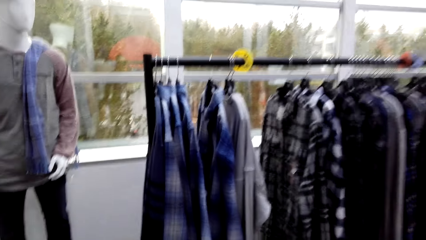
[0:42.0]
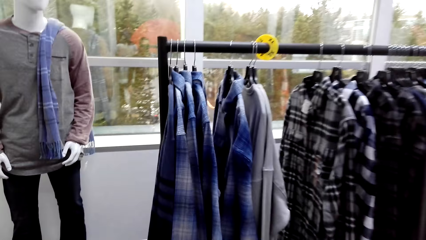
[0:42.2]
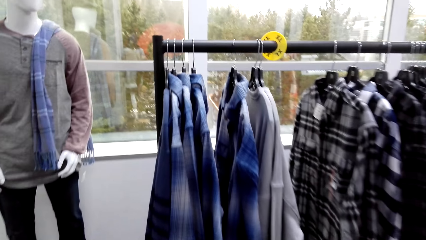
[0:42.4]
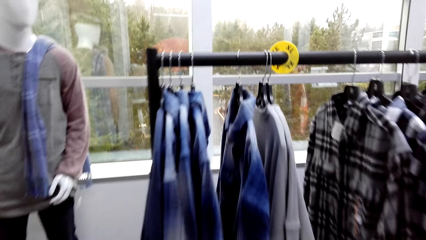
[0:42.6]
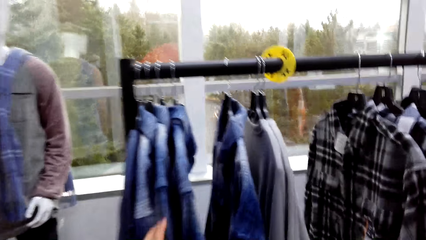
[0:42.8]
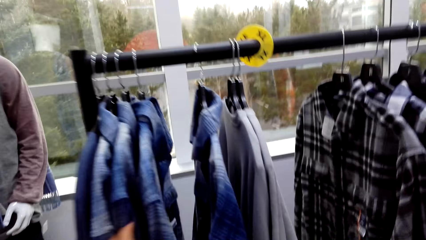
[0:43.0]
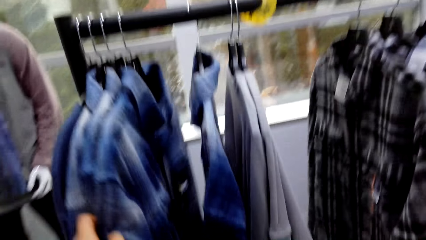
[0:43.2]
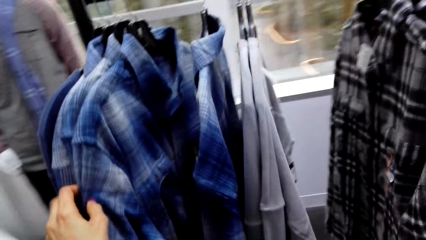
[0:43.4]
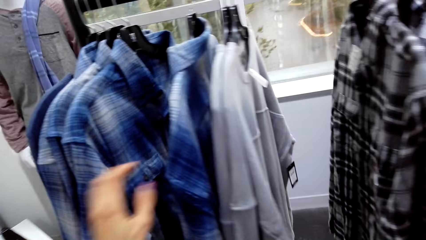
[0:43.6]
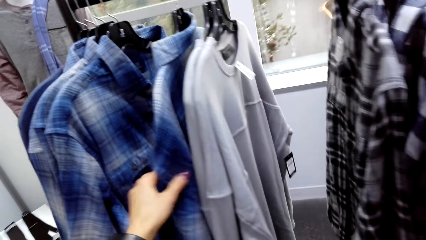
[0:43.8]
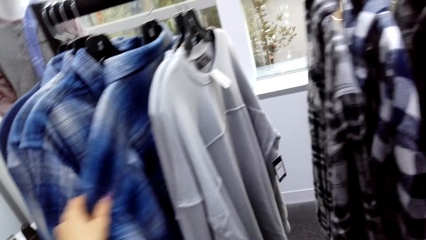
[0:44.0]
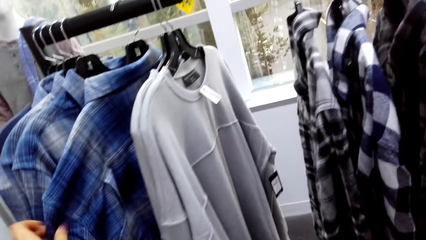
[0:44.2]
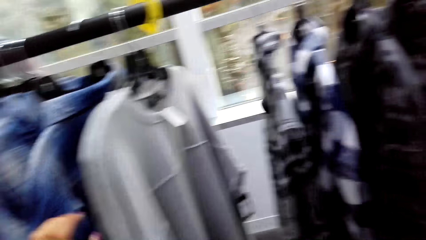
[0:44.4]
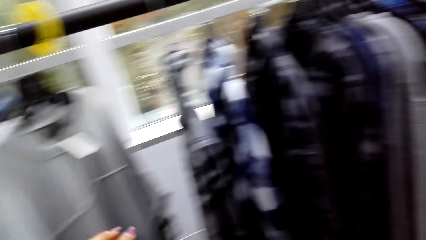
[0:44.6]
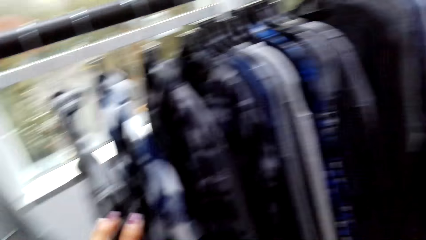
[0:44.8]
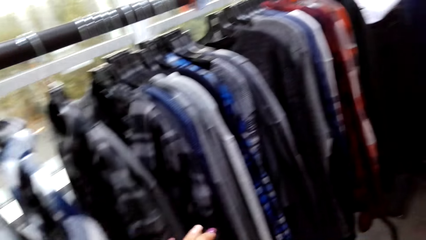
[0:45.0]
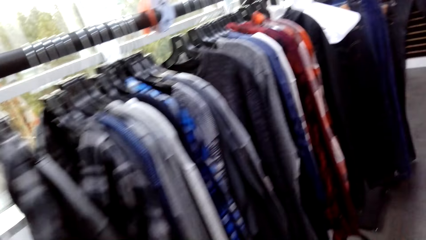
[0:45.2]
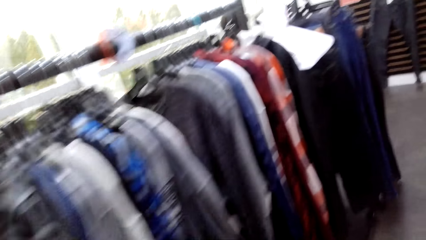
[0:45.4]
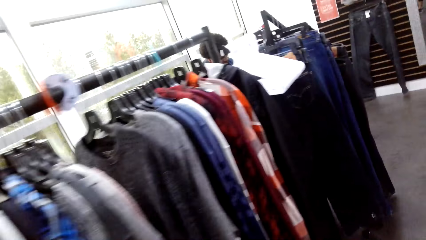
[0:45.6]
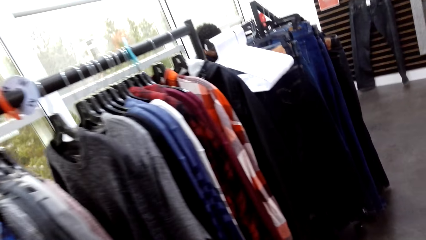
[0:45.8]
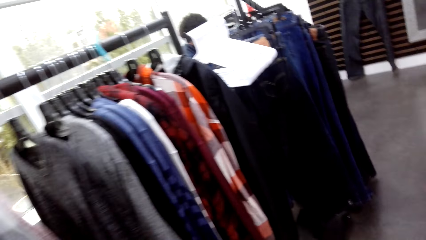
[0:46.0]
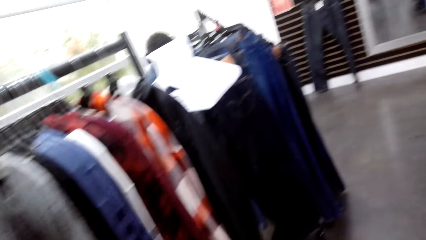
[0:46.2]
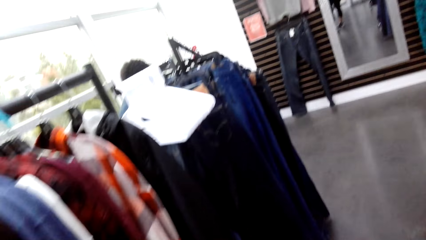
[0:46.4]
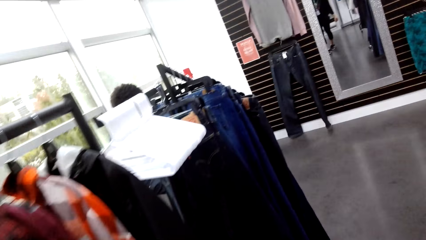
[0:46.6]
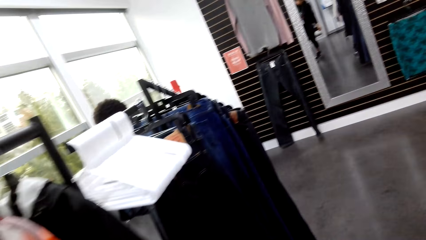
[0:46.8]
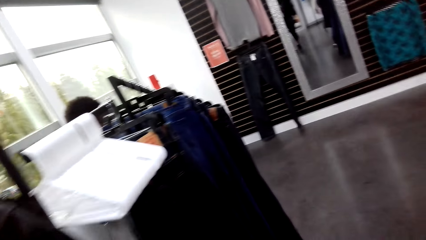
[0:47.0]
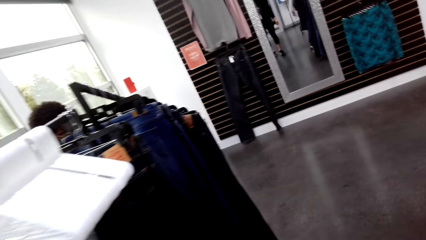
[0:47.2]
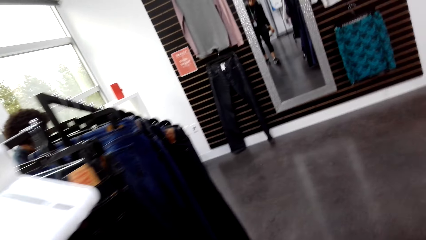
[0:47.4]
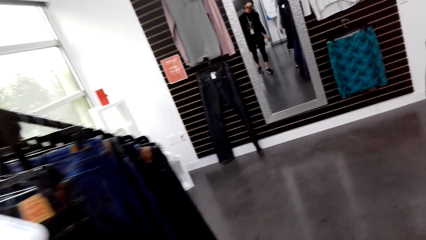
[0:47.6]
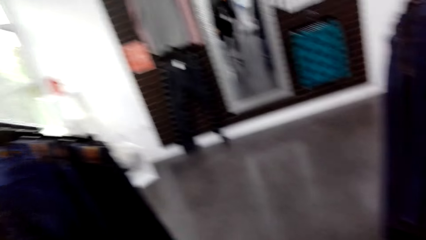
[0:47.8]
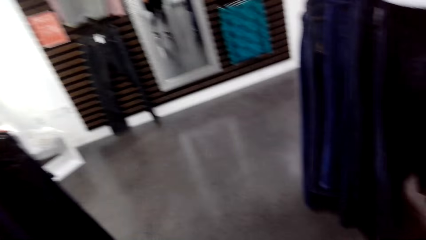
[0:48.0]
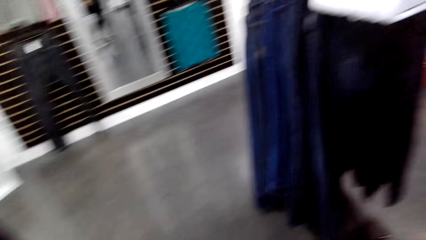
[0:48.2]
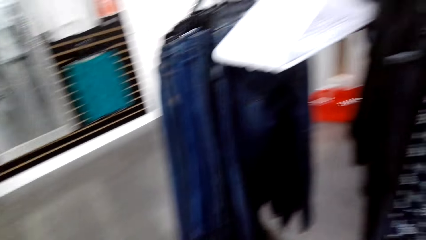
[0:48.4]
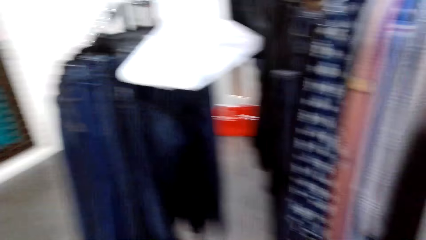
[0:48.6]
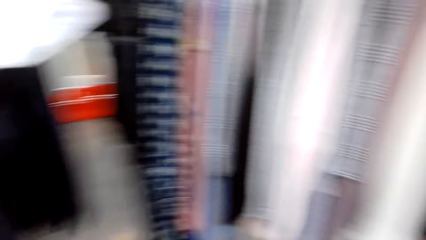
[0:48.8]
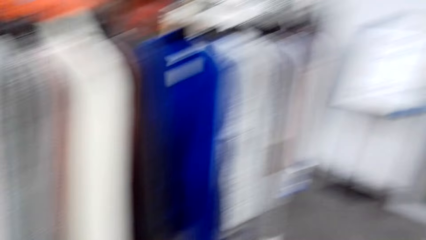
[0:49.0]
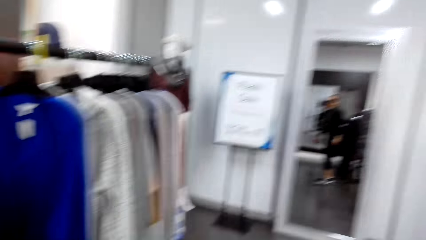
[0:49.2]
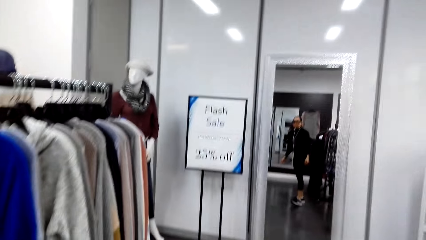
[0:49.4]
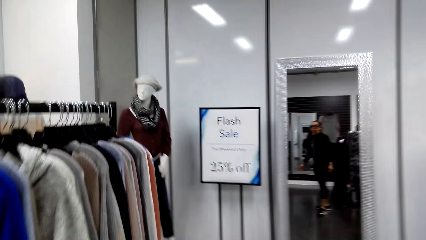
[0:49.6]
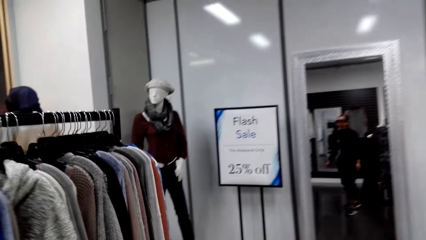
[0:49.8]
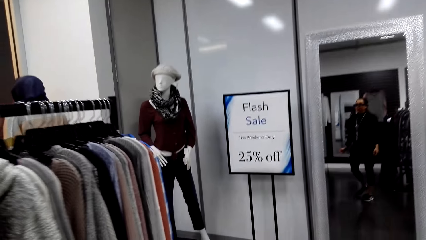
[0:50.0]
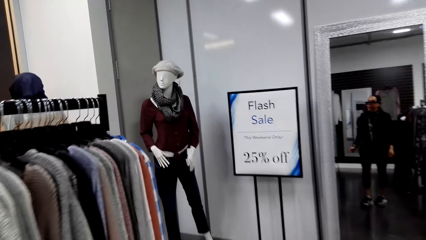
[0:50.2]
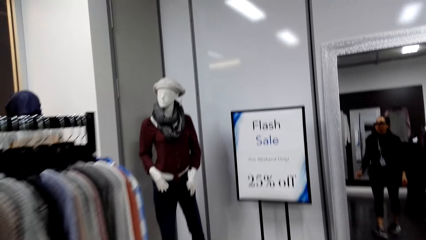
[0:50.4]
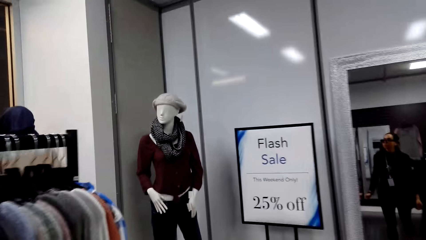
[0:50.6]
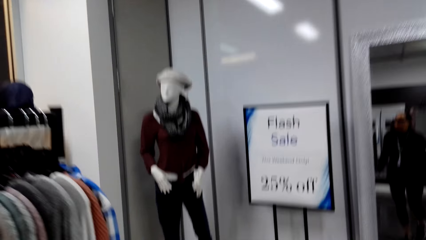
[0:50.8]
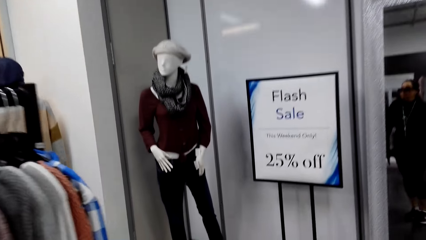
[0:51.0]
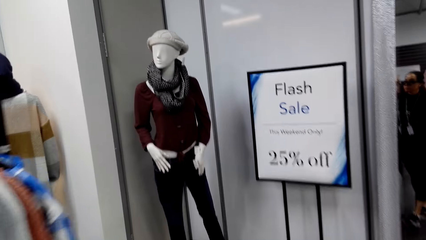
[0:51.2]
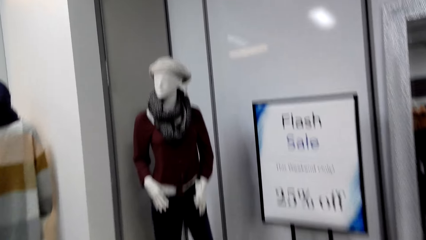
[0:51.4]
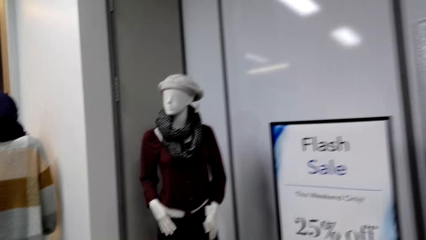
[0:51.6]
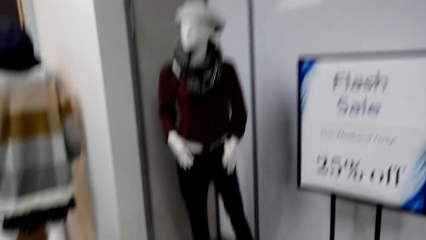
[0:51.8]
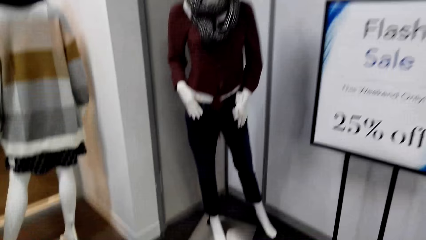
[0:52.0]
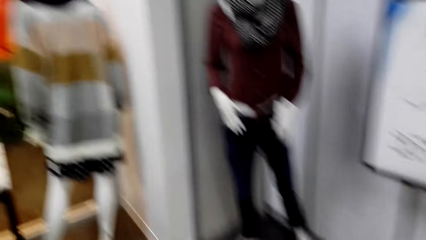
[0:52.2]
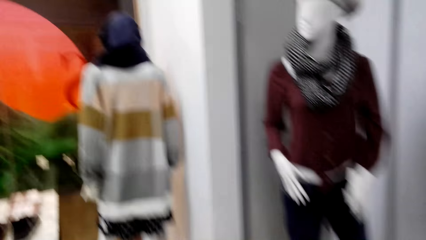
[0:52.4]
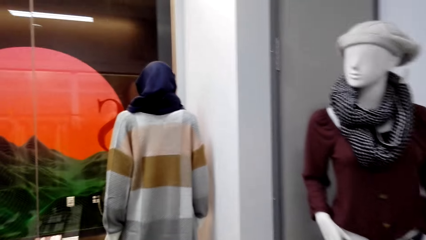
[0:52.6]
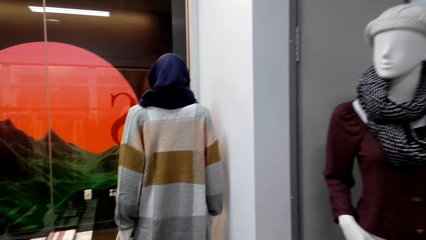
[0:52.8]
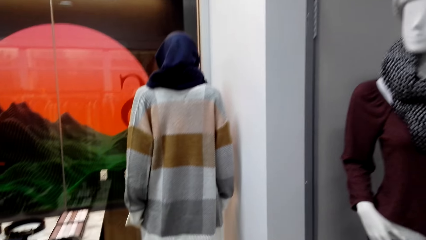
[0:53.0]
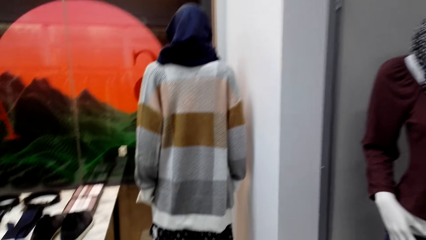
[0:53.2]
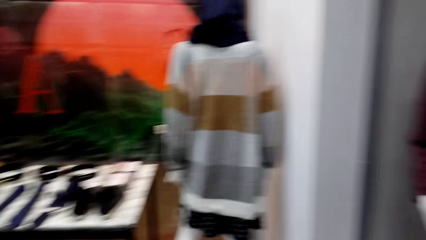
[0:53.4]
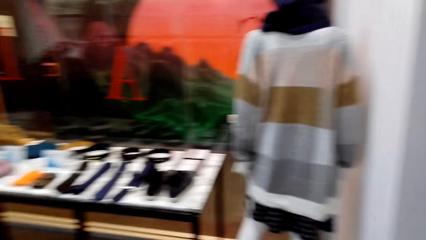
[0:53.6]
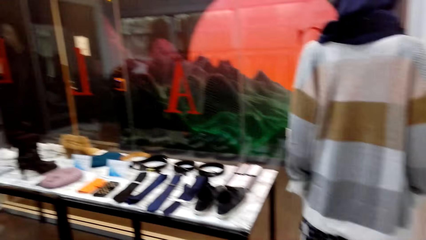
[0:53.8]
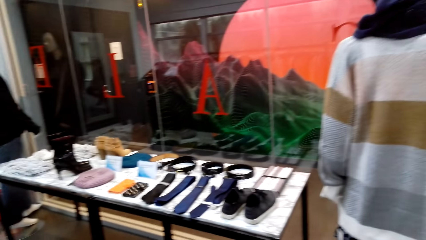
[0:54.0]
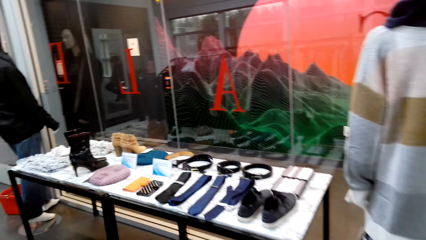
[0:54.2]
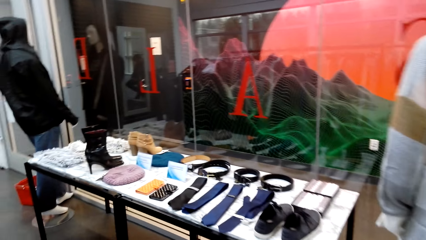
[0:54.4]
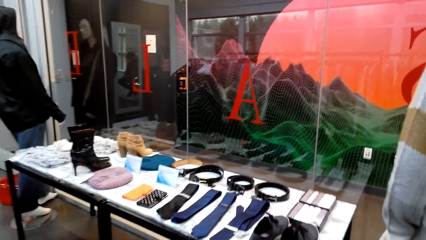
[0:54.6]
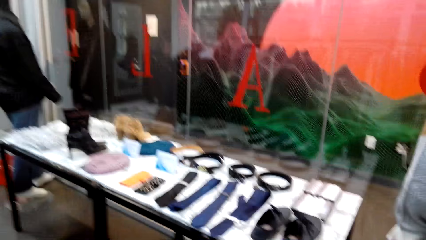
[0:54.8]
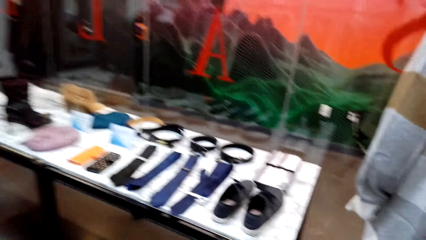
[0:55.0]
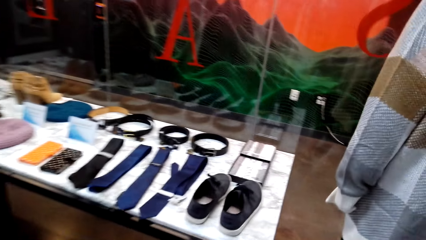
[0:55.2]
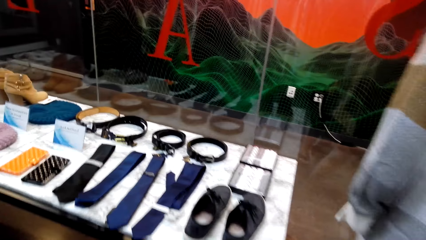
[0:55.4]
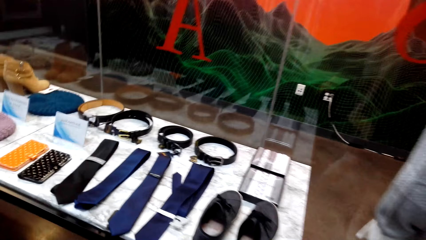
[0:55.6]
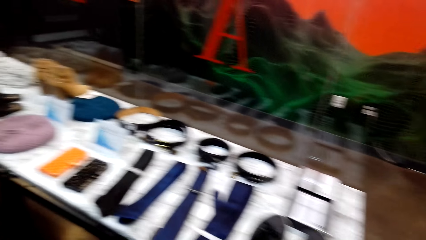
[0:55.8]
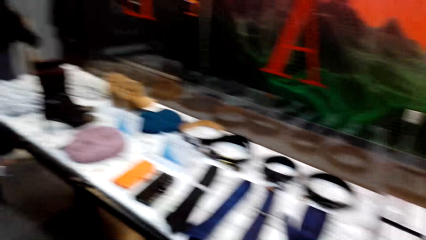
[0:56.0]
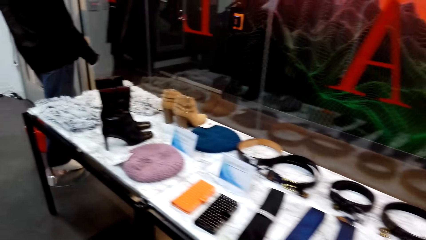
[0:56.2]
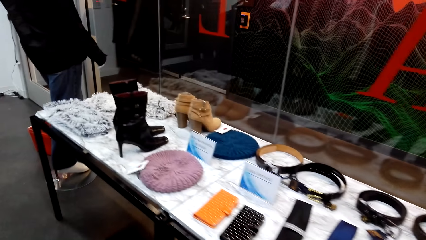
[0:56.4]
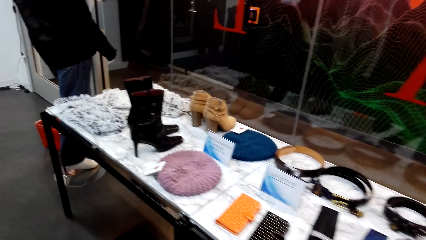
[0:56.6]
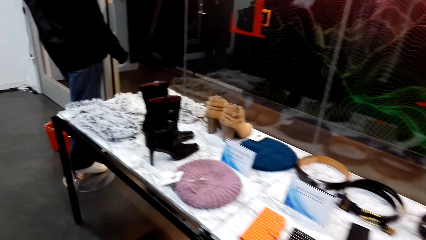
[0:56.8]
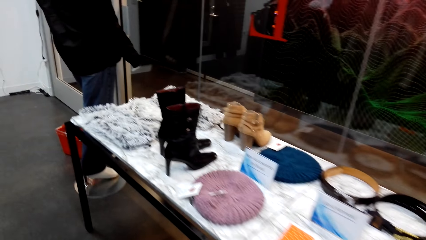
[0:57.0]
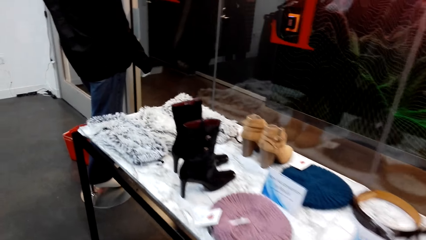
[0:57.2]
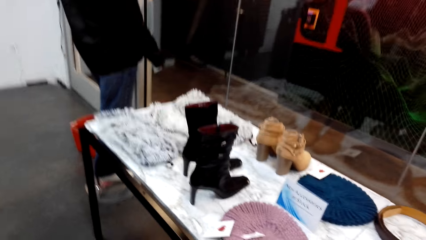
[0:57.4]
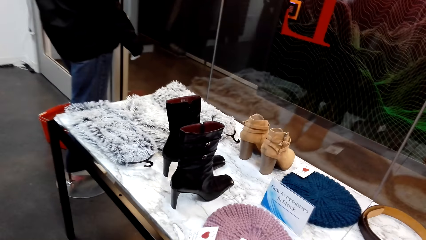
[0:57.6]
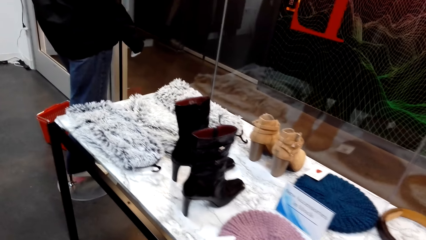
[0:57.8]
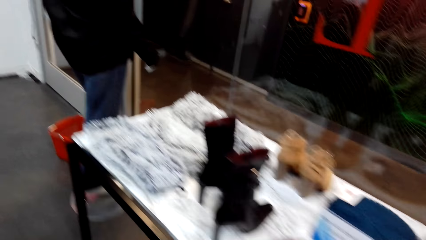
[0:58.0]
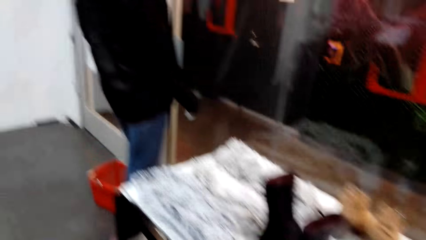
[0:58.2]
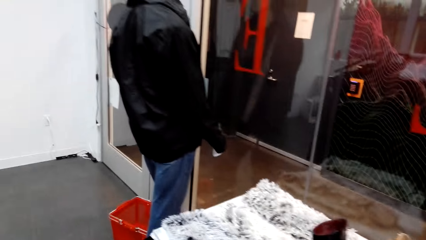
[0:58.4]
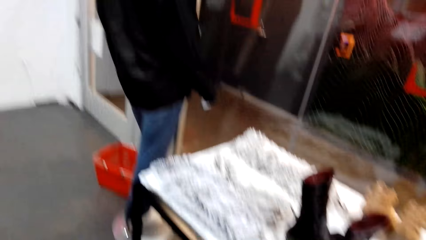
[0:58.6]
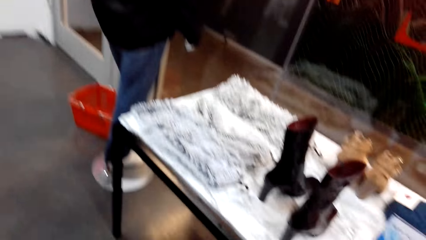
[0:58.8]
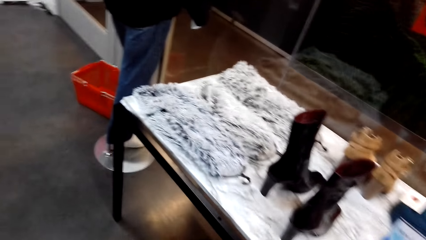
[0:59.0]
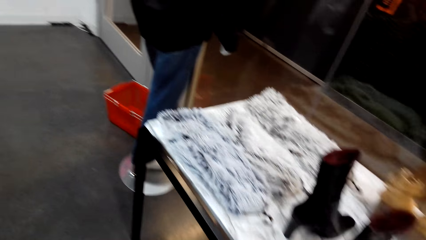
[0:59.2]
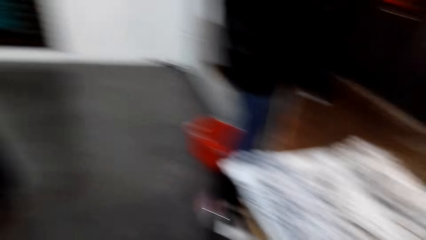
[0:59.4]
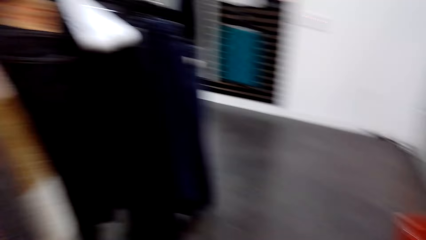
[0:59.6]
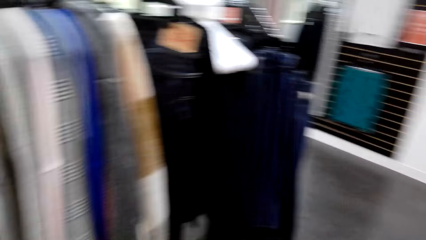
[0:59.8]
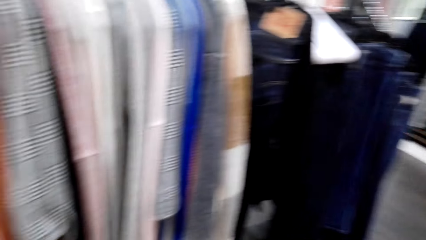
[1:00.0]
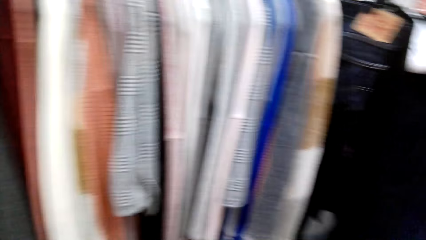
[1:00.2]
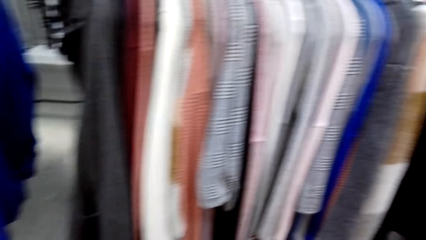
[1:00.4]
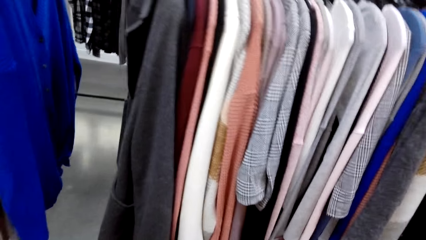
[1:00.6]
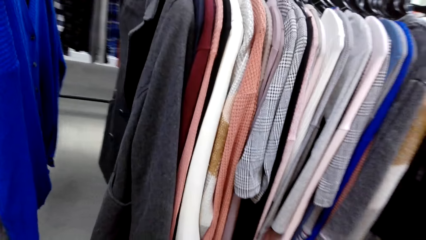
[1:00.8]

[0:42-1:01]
The camera wearer peruses the clothes on the clothes rack. They walk in the supermarket.
